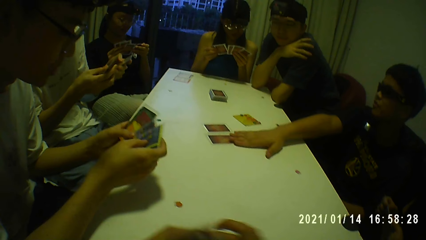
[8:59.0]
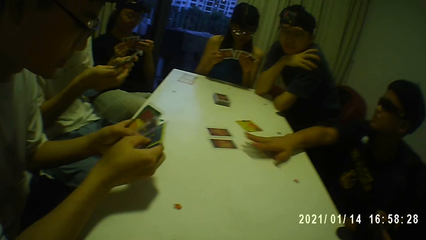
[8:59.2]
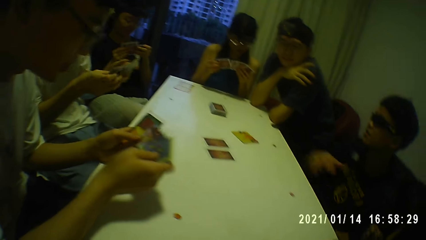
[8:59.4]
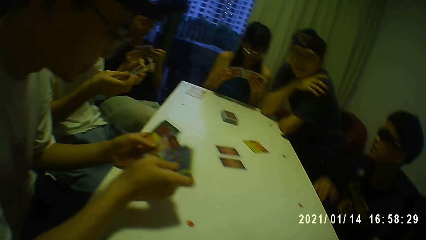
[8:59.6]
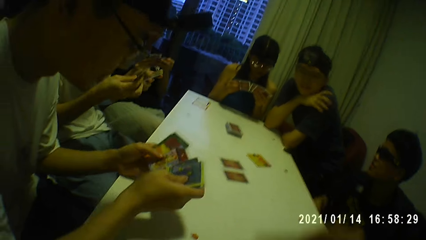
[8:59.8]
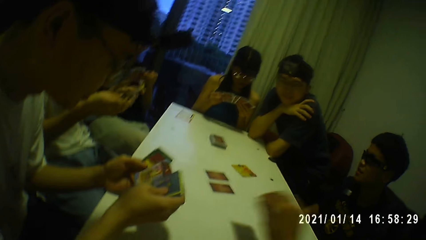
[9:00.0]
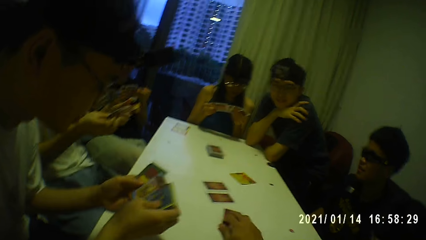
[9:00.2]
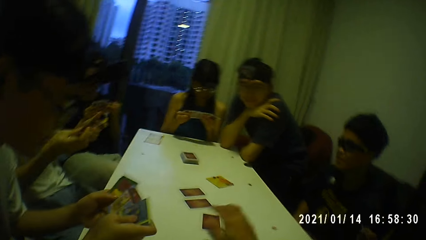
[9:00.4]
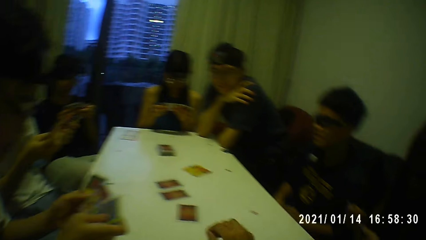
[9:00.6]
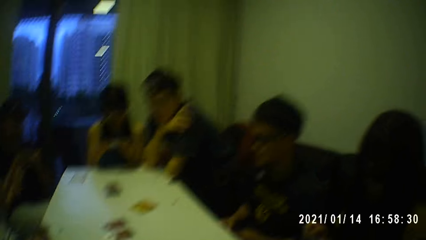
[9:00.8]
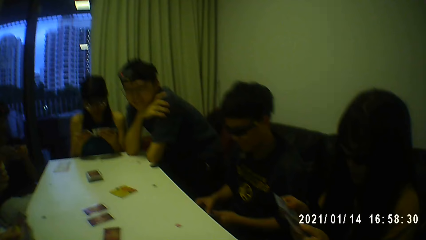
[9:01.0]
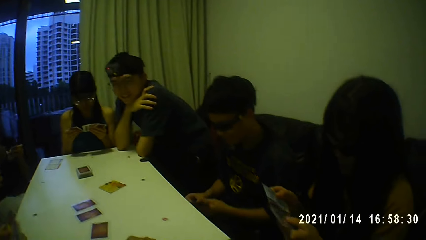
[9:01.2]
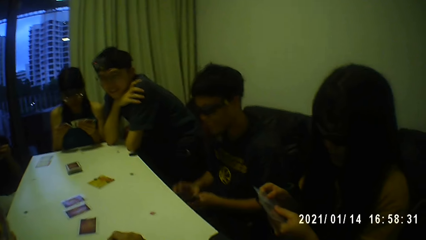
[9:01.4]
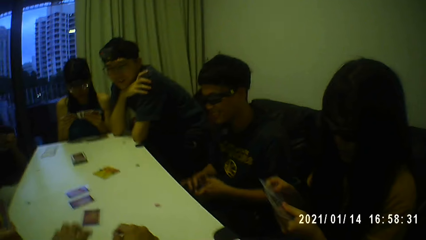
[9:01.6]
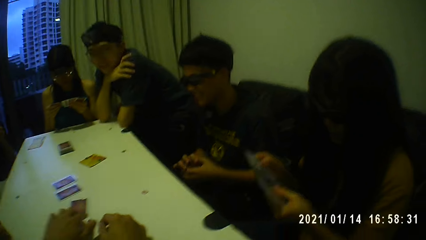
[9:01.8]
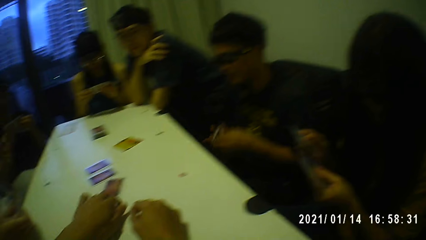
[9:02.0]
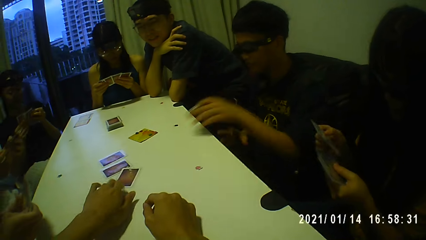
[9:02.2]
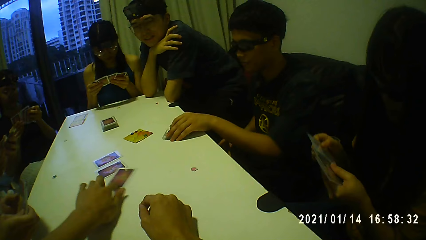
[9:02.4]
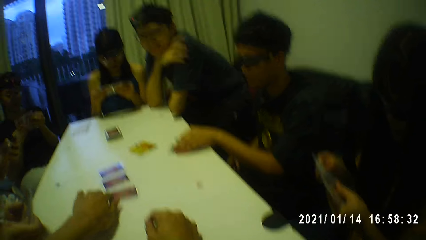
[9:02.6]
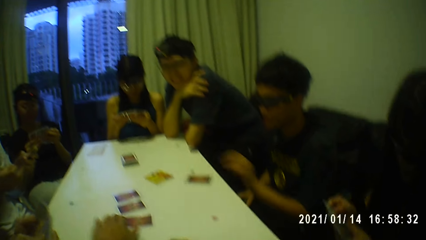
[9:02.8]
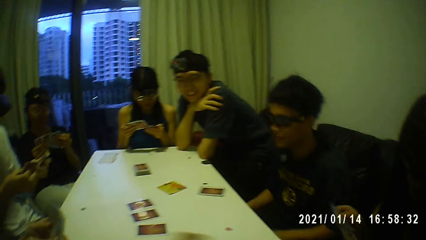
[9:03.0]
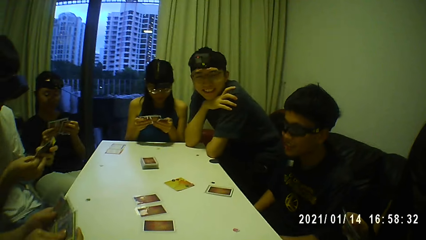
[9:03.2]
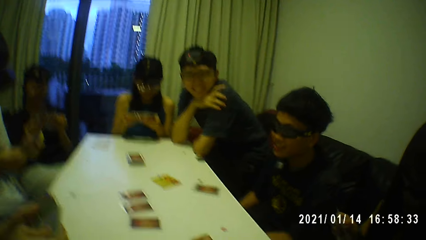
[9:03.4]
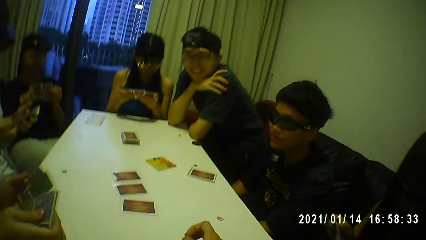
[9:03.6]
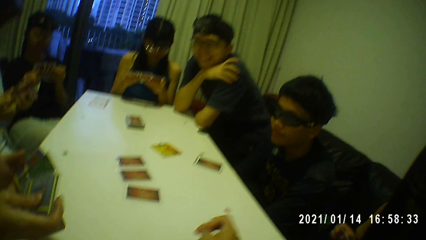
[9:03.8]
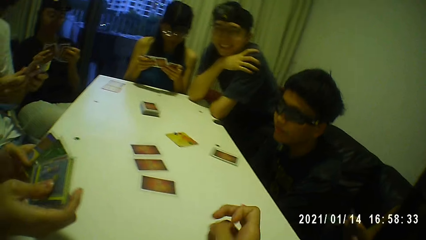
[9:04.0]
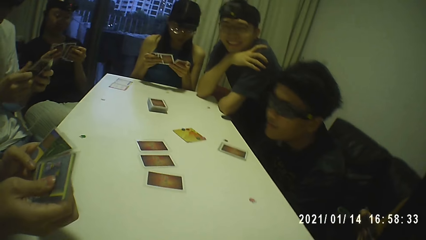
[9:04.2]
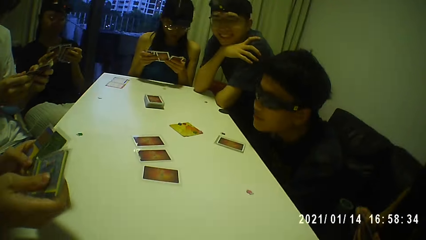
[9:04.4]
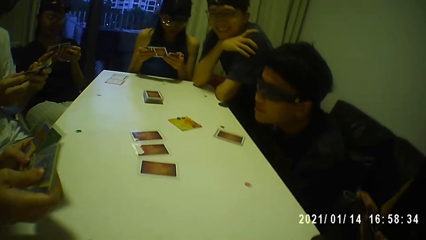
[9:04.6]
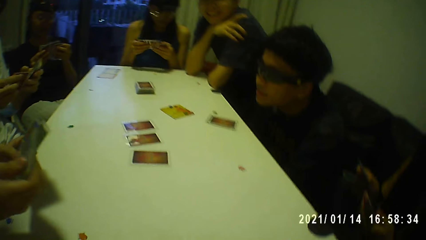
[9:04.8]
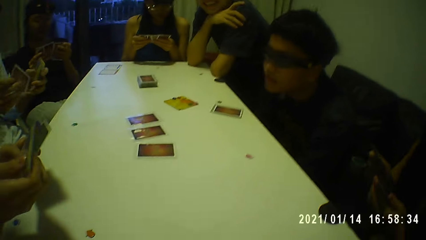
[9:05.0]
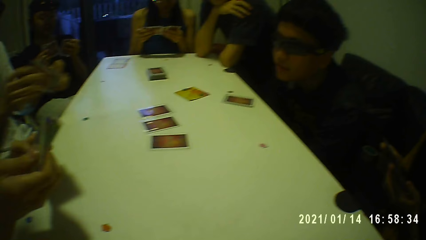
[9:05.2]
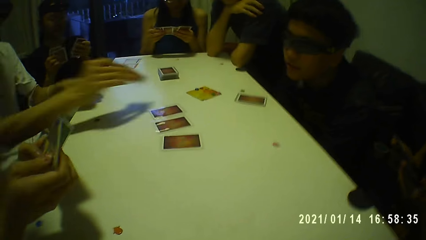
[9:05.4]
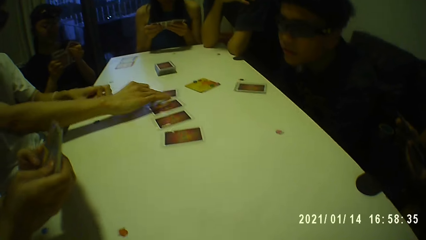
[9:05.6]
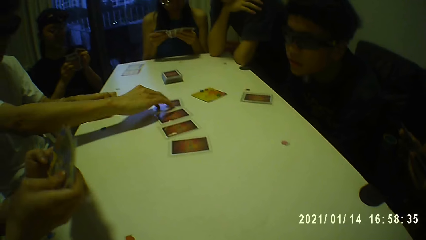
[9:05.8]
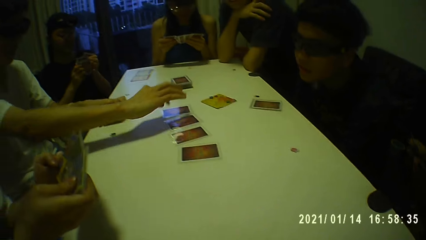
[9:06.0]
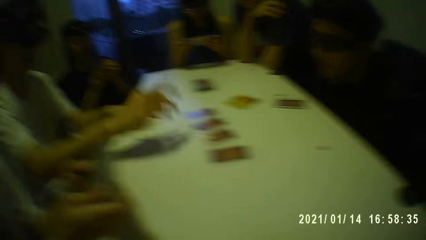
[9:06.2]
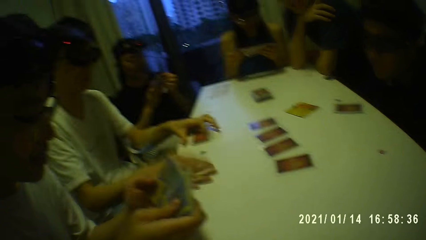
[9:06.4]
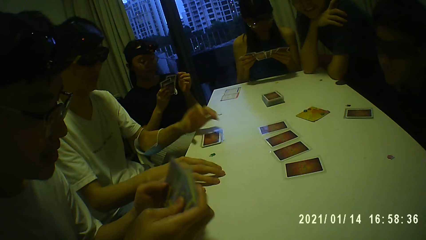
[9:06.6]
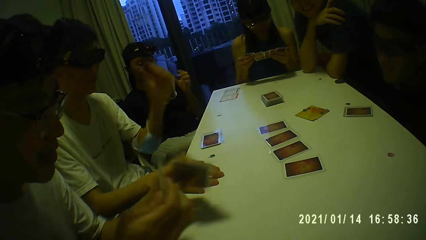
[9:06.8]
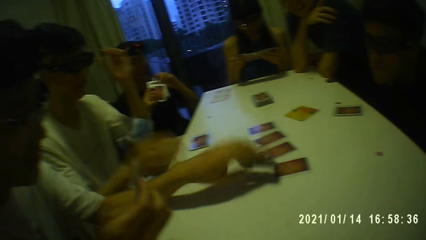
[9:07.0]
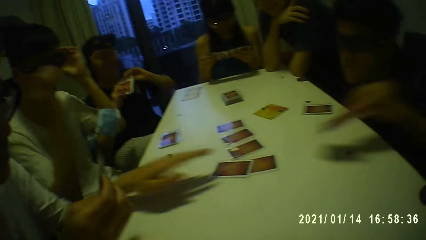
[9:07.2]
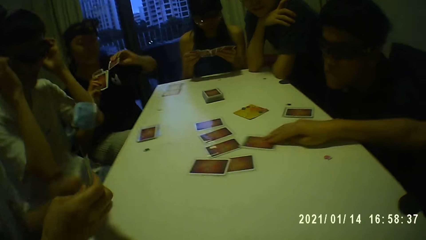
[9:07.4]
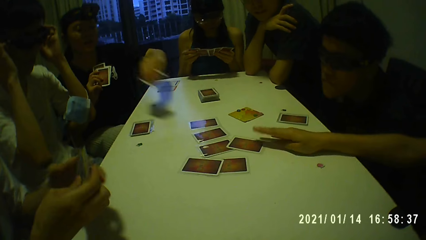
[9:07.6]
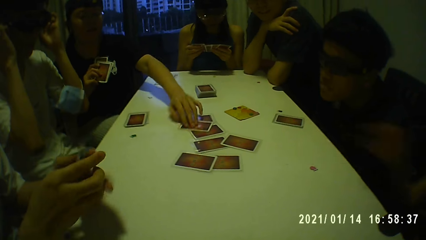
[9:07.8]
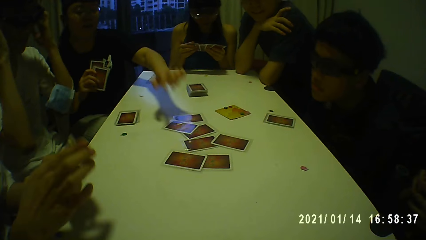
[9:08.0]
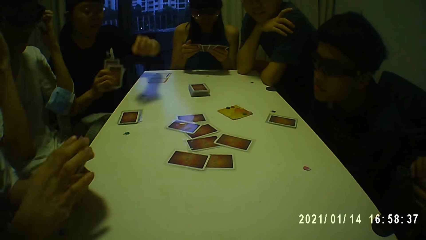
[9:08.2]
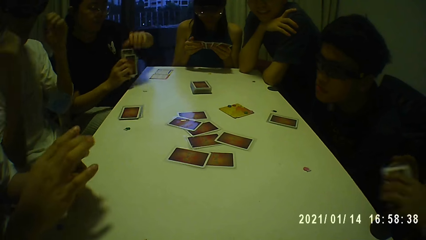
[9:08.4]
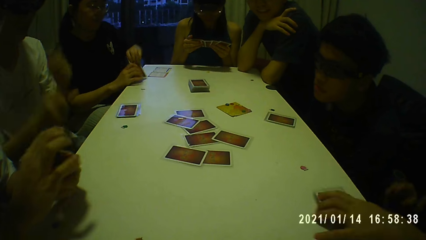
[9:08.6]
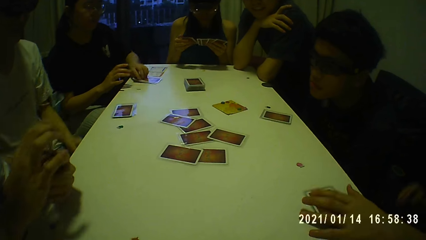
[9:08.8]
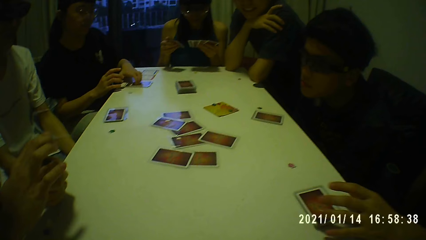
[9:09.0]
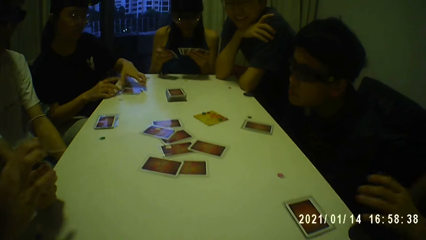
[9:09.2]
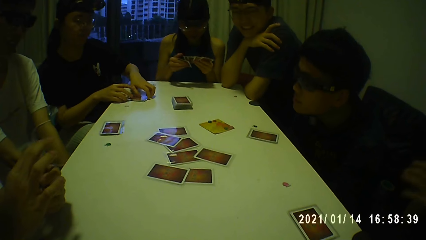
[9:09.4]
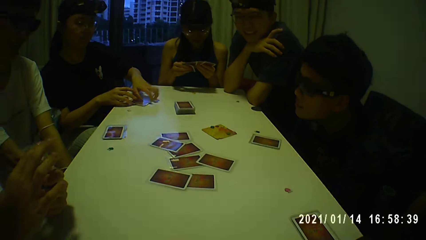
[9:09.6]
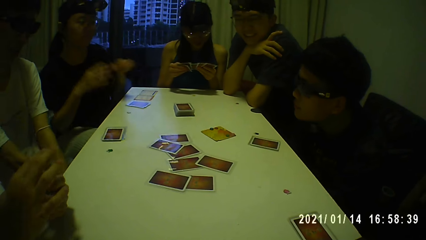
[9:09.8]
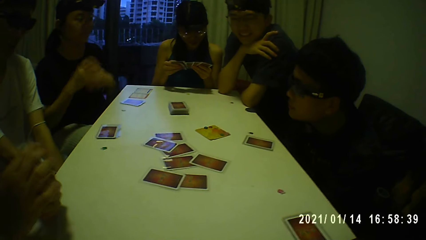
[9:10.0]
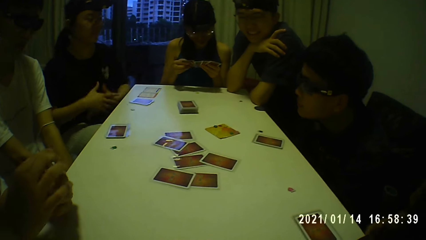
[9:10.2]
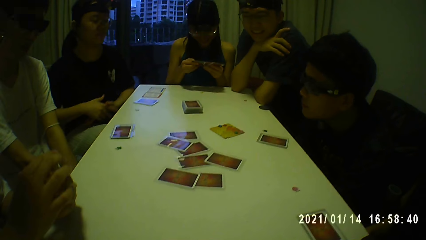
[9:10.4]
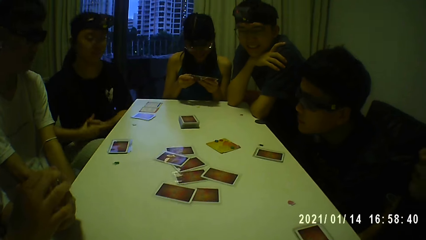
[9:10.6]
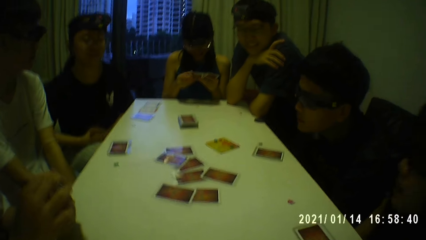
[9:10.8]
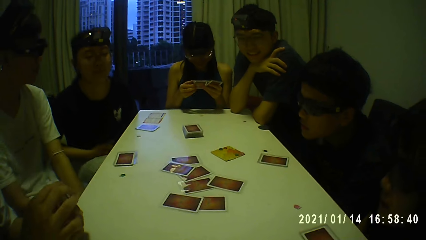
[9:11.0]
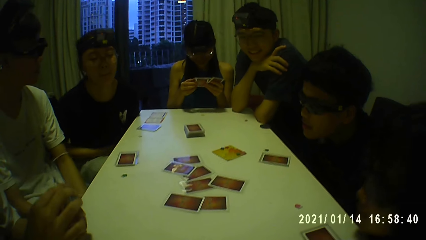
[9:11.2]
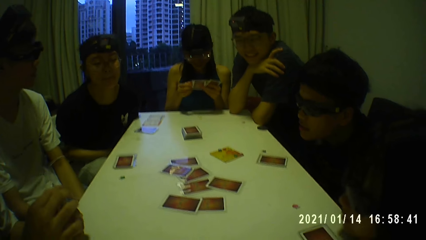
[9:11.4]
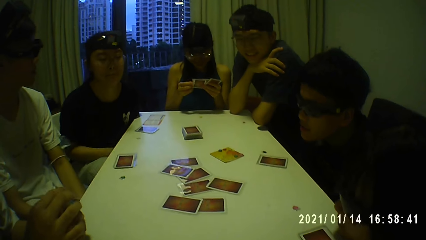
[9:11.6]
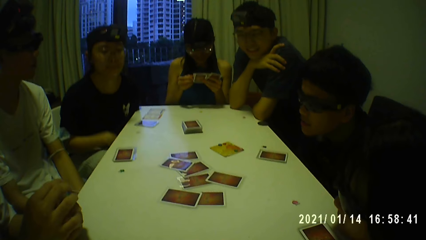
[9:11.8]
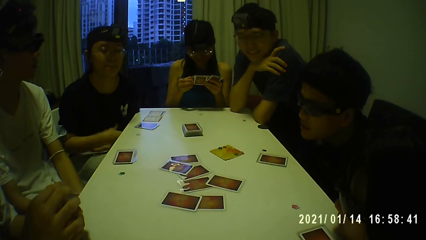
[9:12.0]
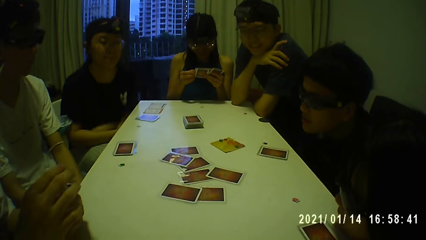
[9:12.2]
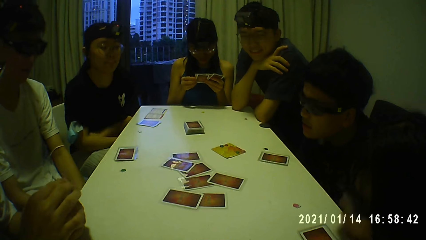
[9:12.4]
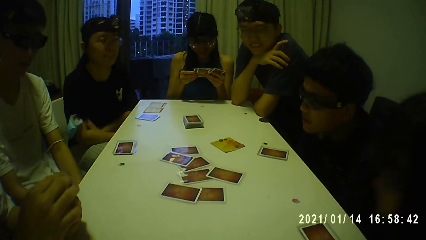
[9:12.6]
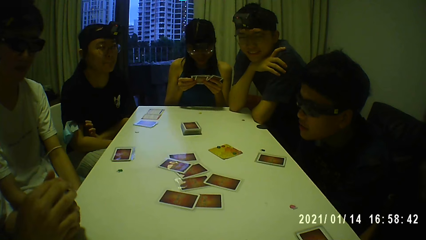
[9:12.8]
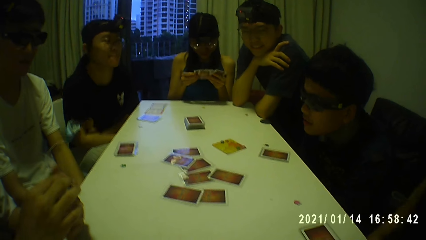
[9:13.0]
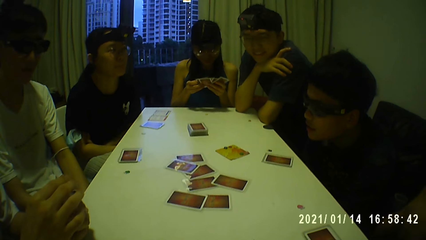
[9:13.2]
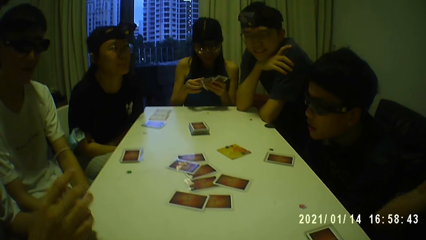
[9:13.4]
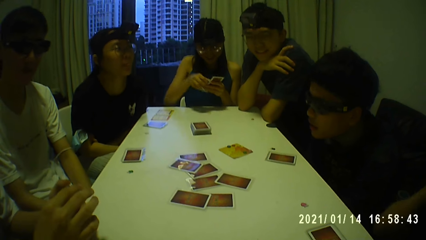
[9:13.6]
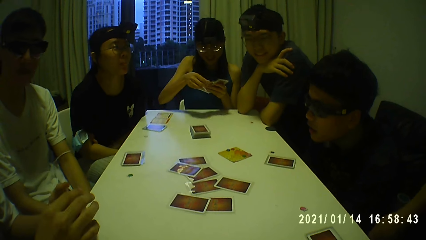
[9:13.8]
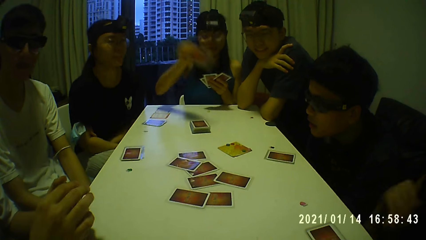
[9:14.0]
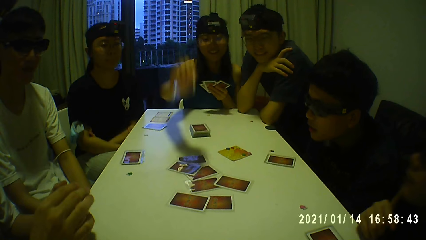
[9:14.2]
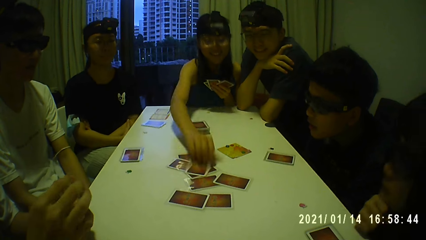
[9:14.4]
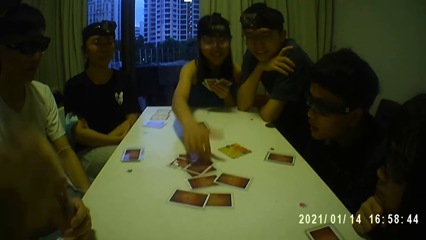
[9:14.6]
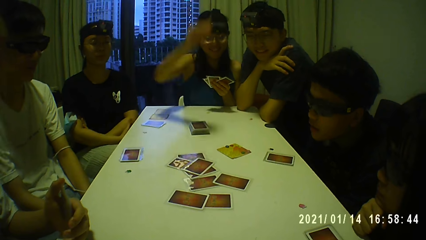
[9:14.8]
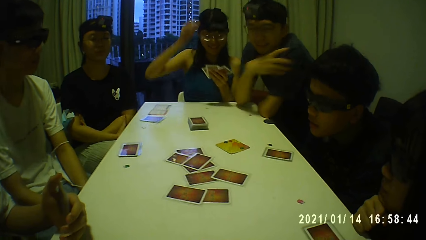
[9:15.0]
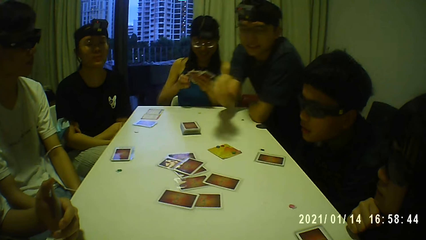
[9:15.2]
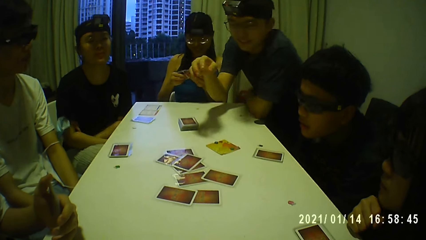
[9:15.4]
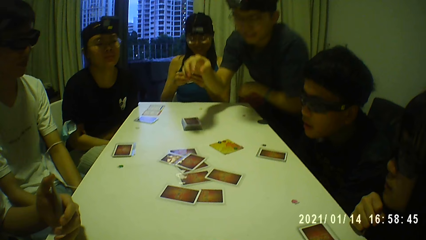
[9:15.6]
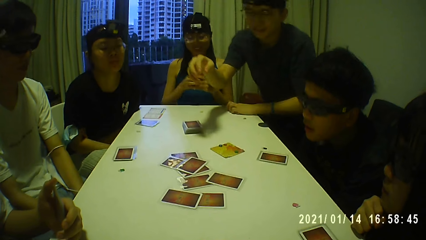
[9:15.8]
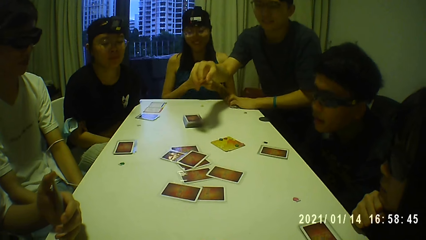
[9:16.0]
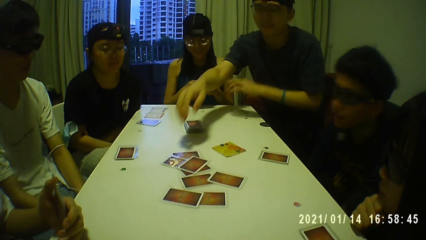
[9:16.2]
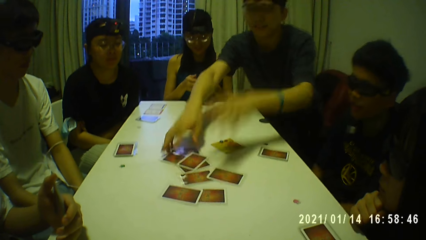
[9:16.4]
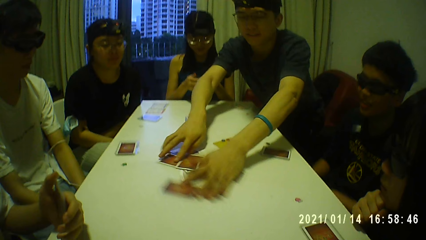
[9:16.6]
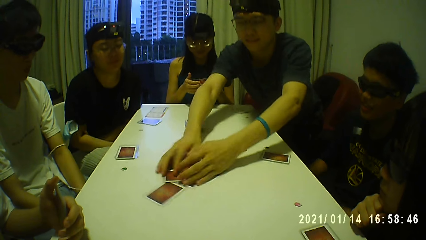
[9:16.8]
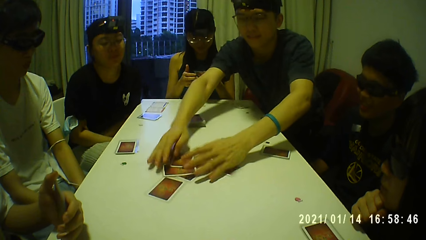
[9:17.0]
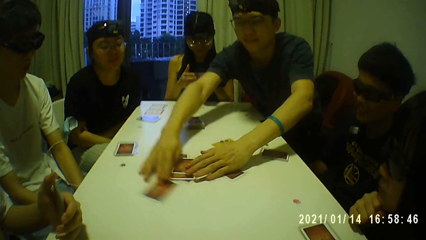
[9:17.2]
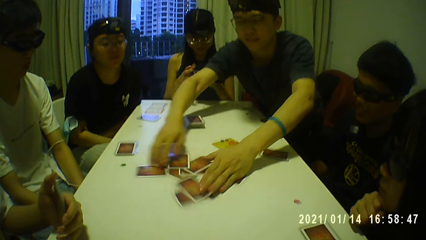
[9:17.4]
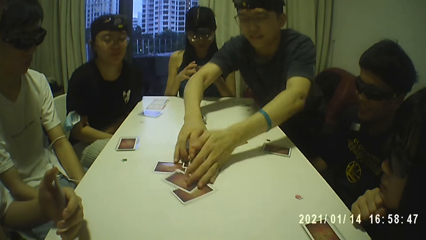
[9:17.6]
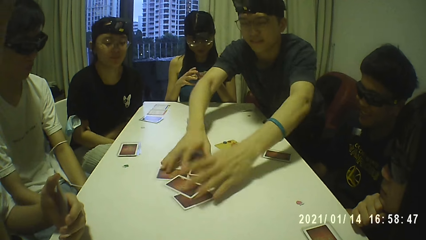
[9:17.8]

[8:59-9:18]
The camera wearer puts another card on the table with his right hand. He moves his right hand on the table. Other people put the card on the table. The woman holds the cards with both hands. Another woman rests her chin on her right hand. A man moves the cards on the table with both hands.
